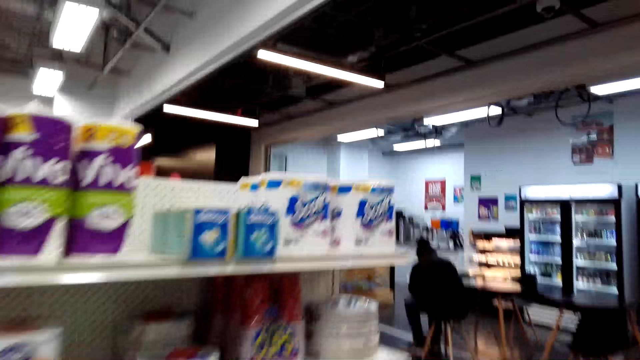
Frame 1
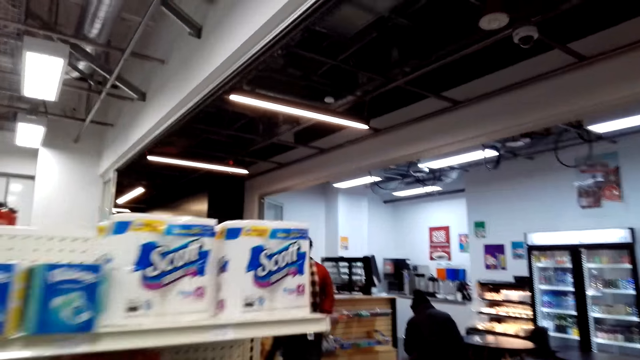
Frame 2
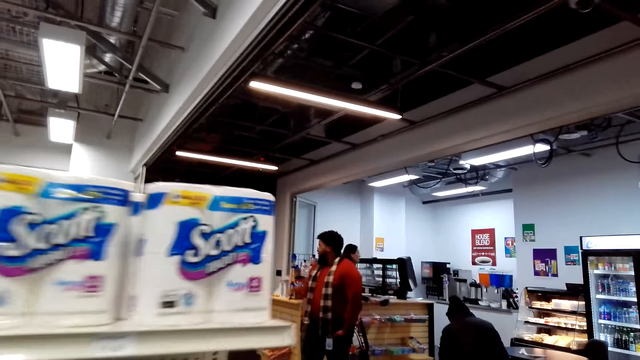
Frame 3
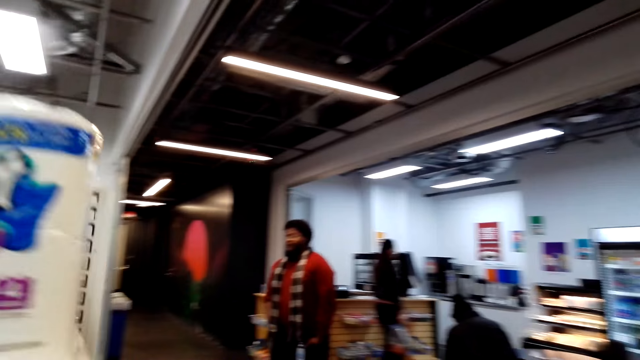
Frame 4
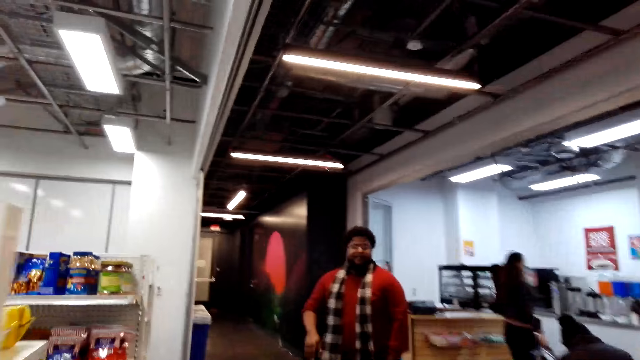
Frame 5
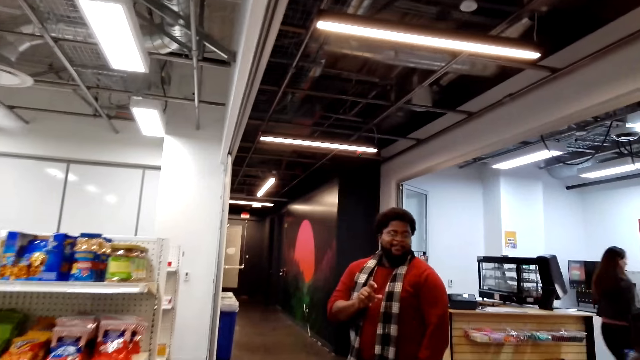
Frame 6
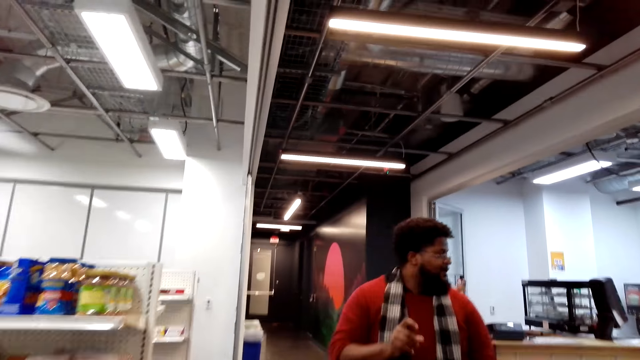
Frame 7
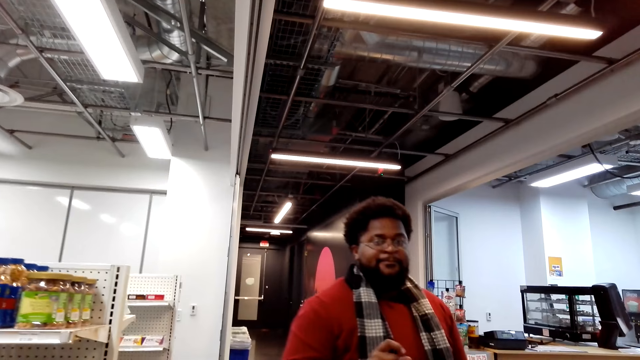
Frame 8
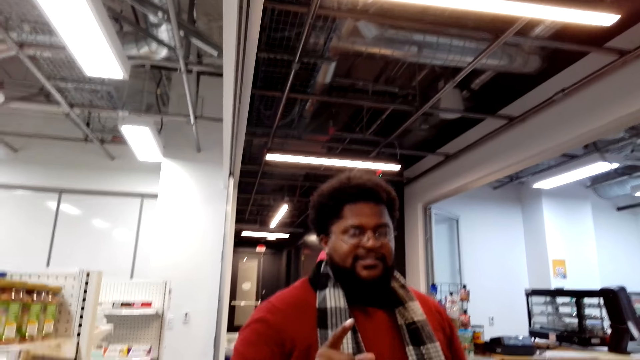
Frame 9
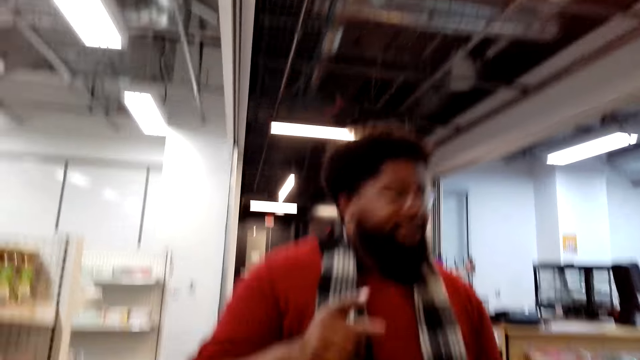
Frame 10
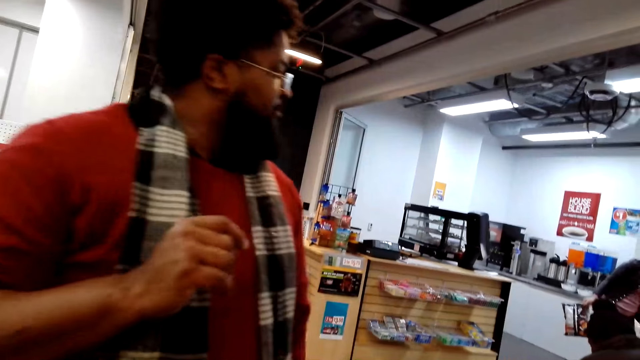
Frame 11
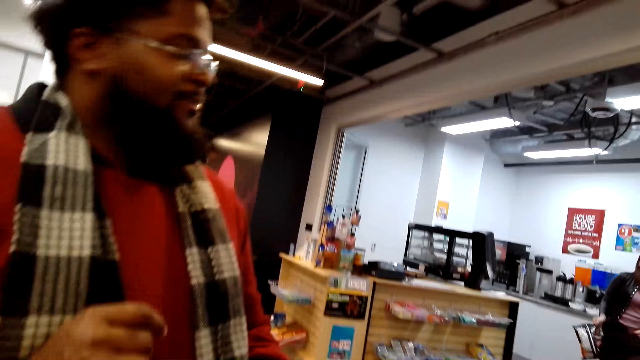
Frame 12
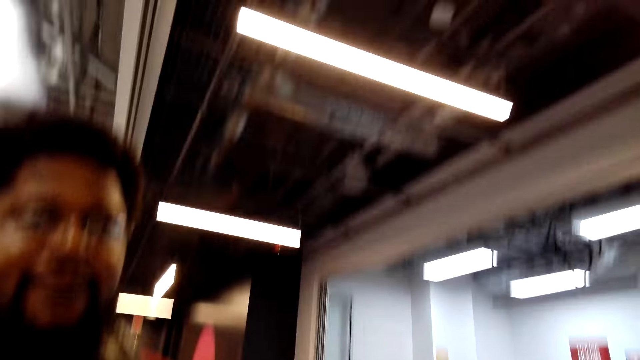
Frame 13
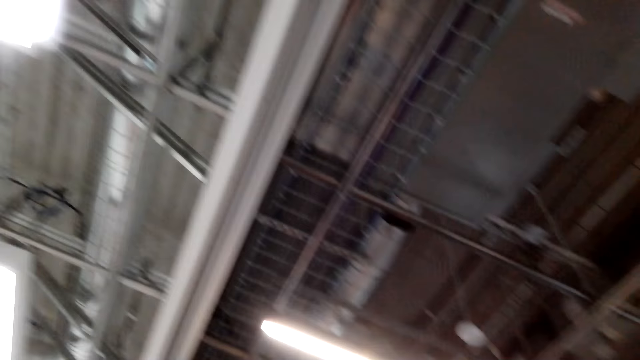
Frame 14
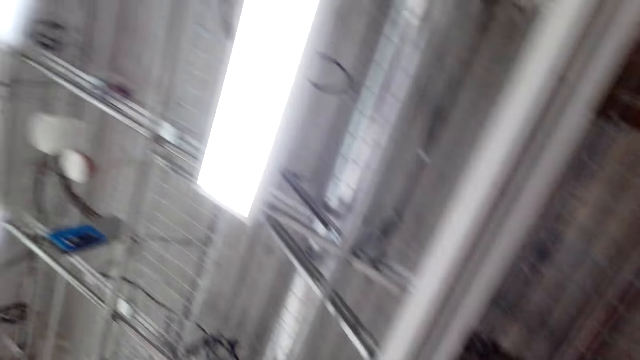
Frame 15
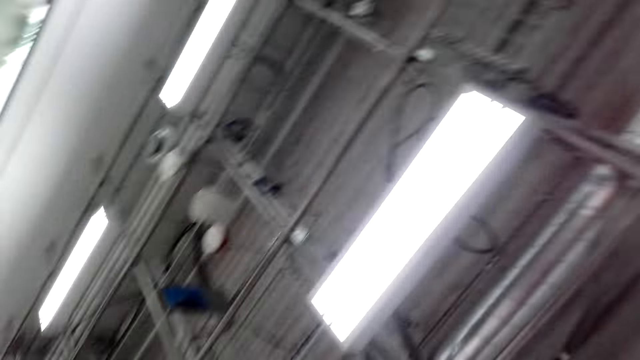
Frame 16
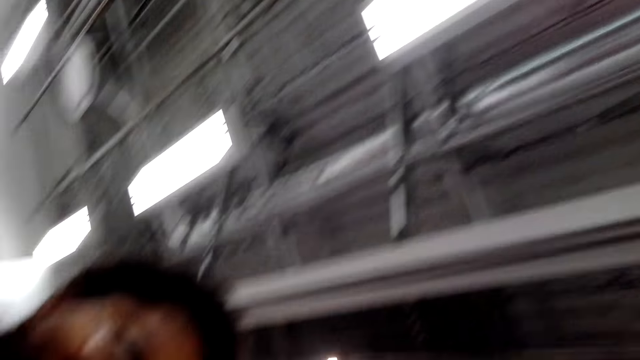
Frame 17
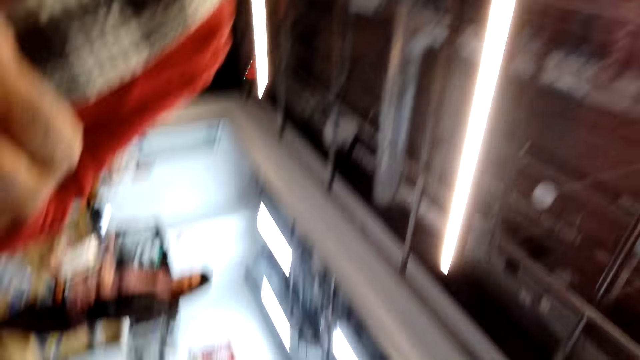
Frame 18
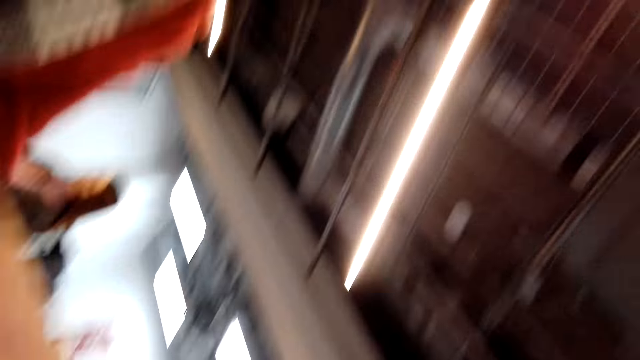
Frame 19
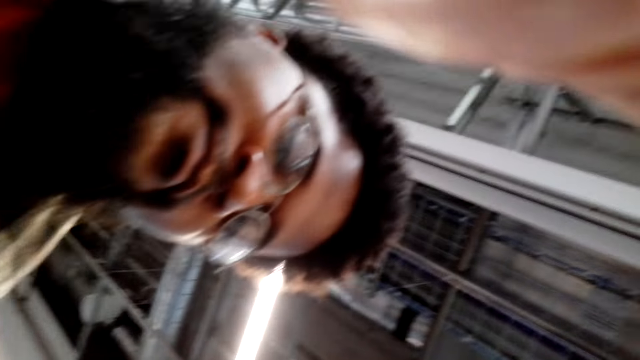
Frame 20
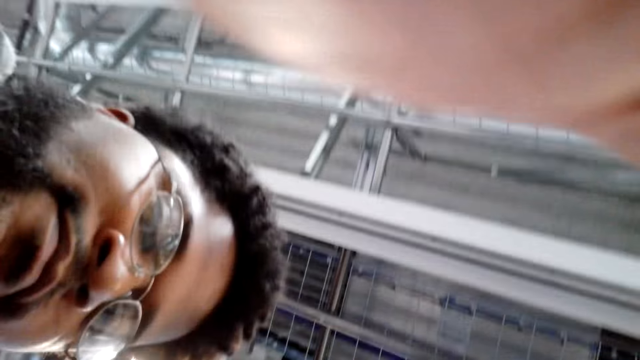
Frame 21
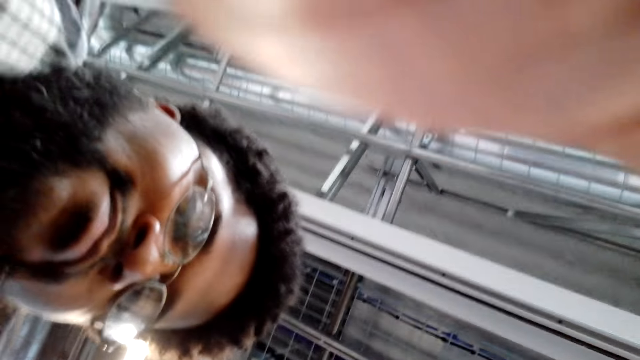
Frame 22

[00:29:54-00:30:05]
A man walks around the mall.

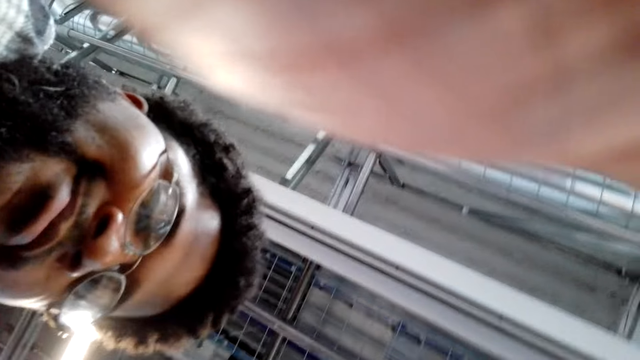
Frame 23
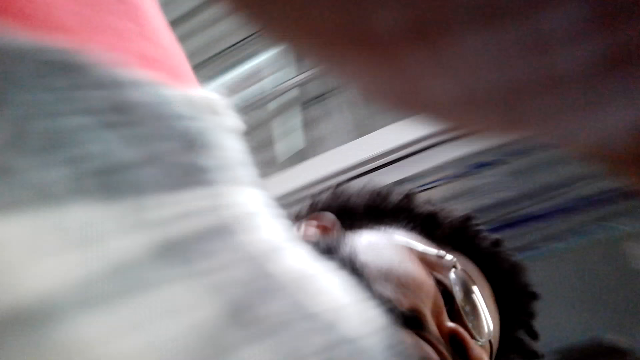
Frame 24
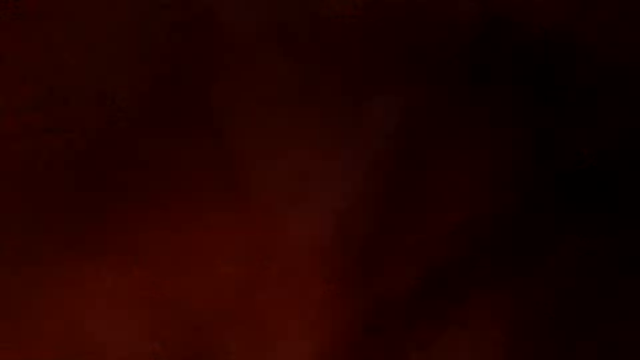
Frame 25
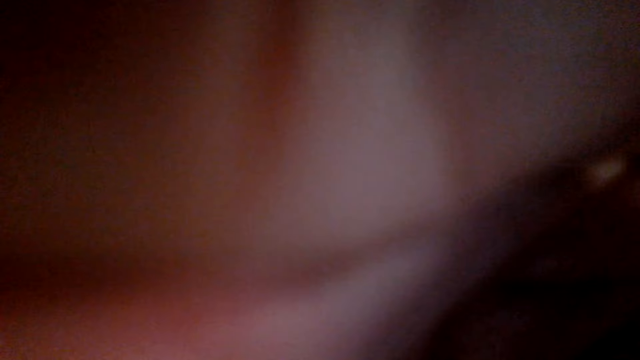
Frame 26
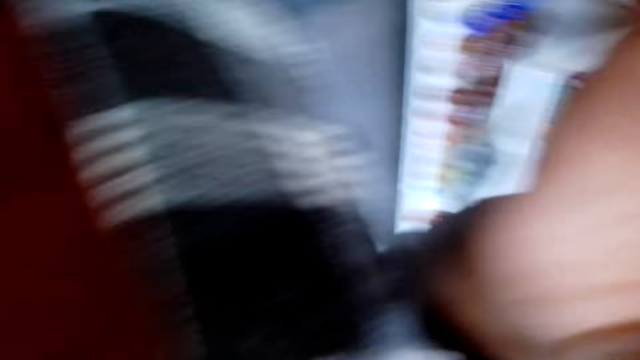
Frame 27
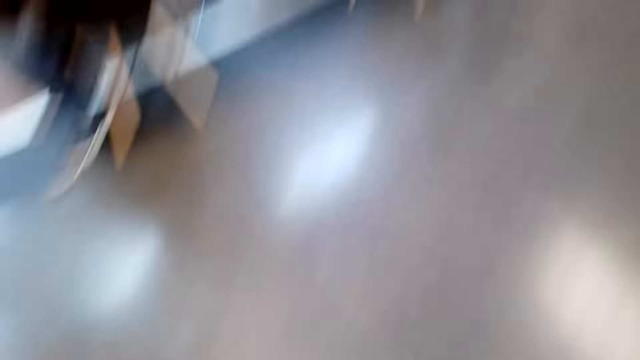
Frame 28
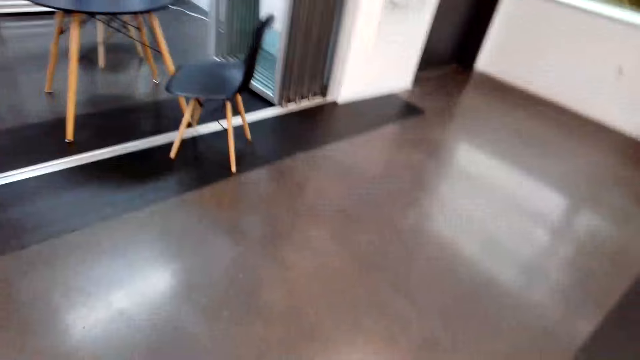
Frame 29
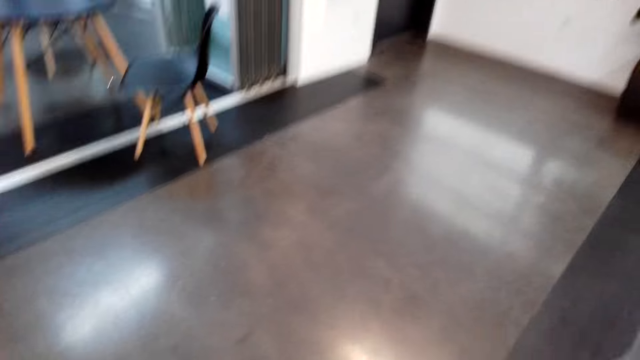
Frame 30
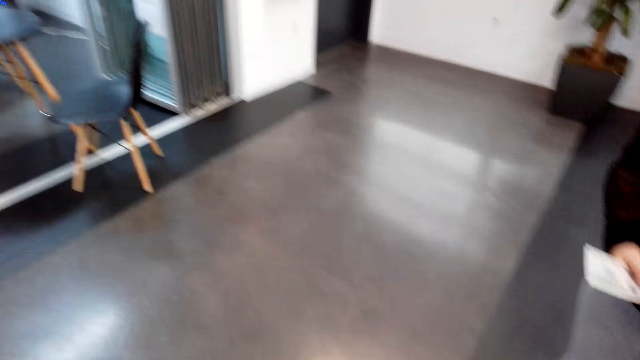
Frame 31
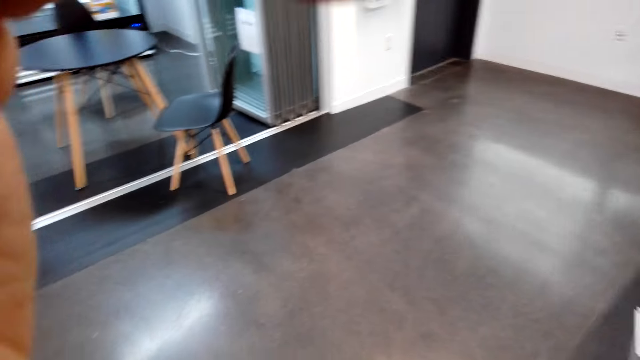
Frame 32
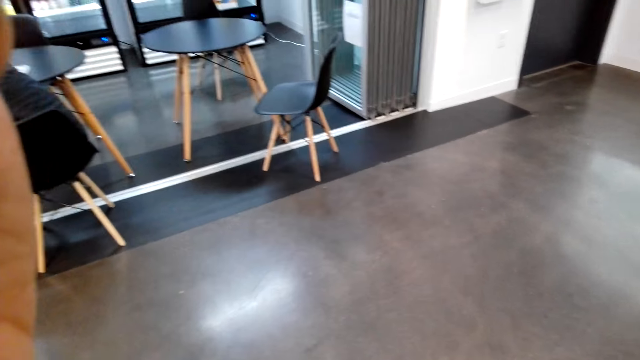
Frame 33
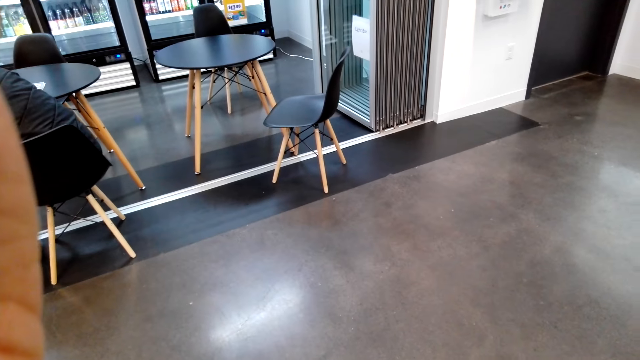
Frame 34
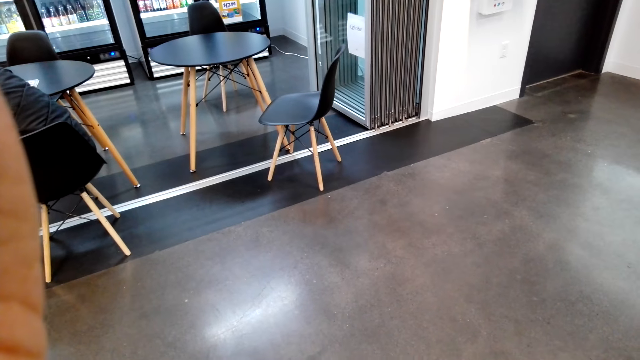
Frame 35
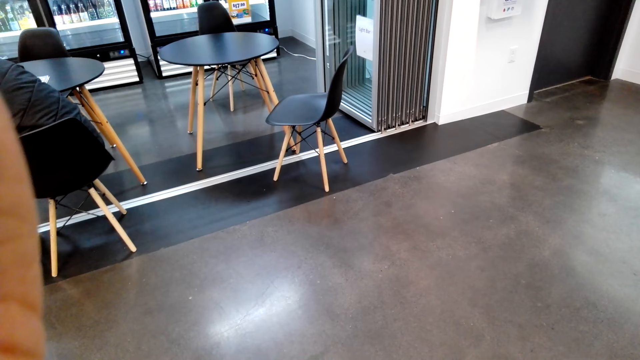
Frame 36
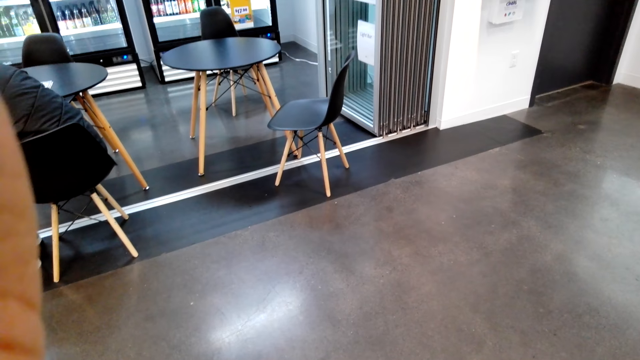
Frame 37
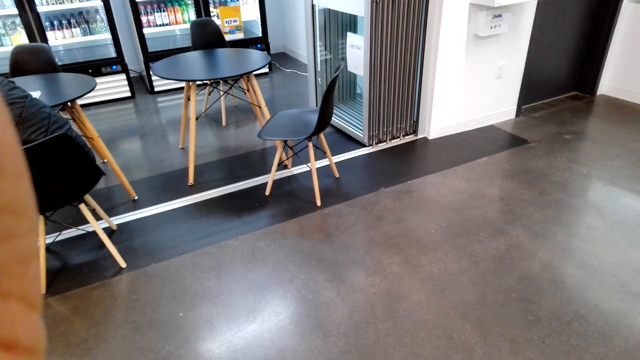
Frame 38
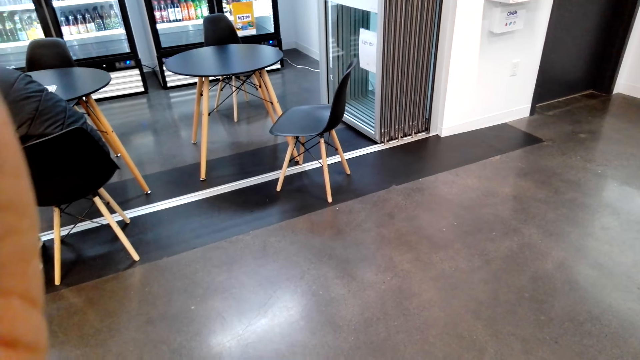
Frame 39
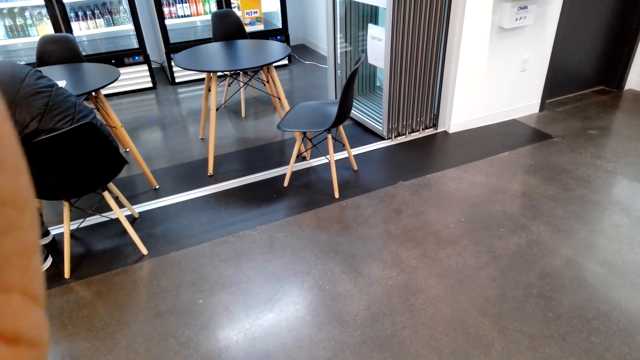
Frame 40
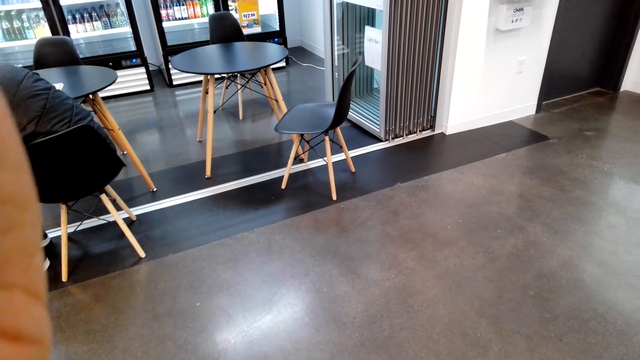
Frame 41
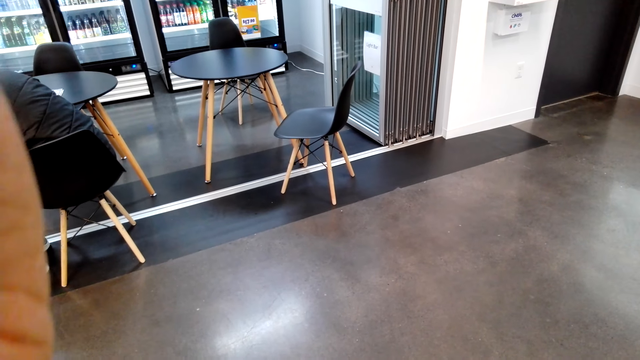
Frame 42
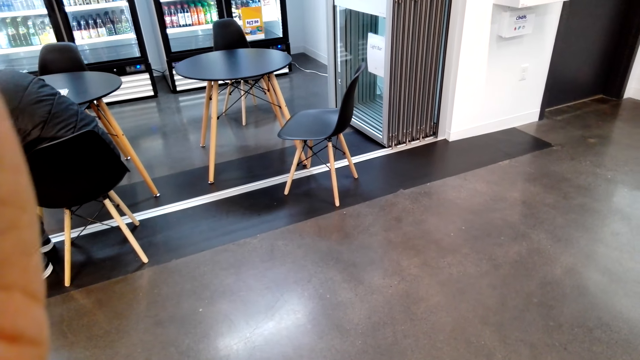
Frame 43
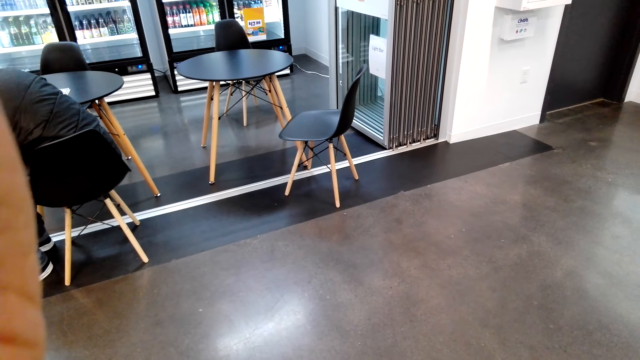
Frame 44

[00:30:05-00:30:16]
A man dialogues with the camera wearer.
